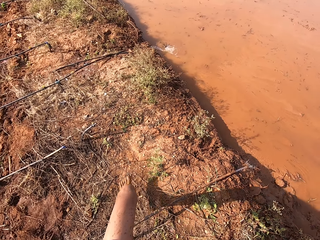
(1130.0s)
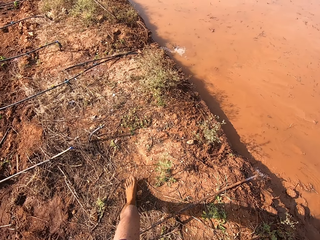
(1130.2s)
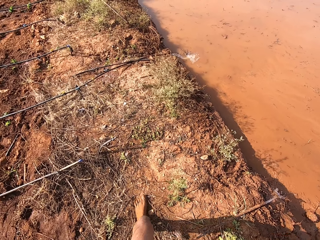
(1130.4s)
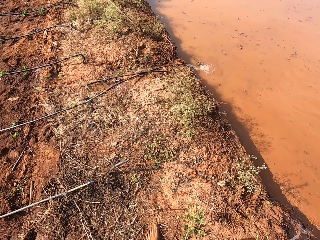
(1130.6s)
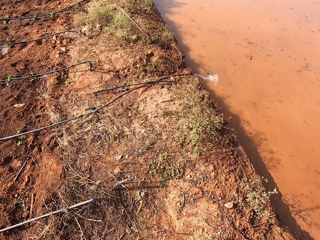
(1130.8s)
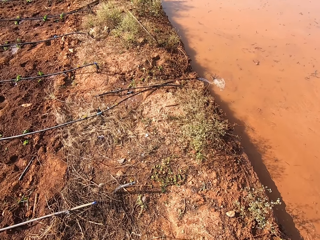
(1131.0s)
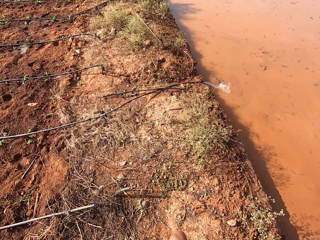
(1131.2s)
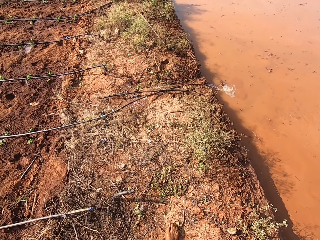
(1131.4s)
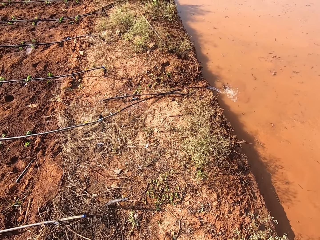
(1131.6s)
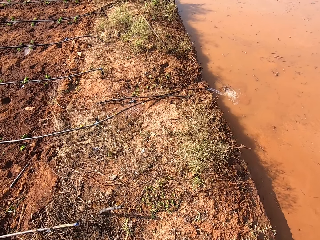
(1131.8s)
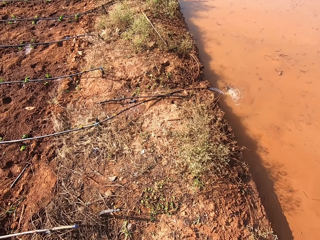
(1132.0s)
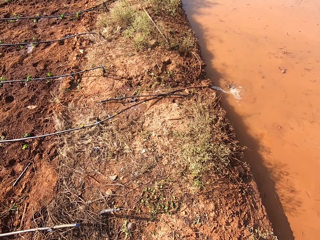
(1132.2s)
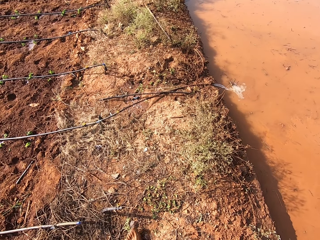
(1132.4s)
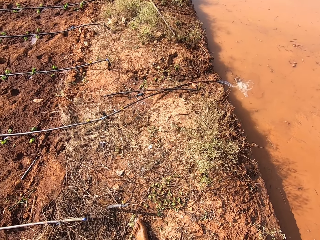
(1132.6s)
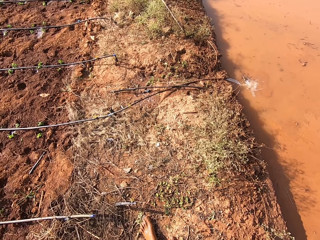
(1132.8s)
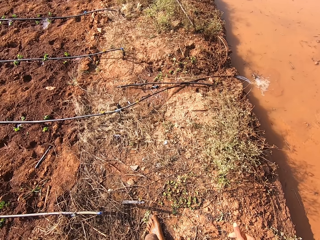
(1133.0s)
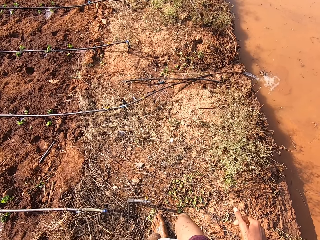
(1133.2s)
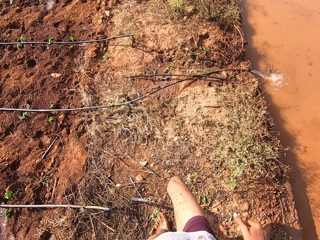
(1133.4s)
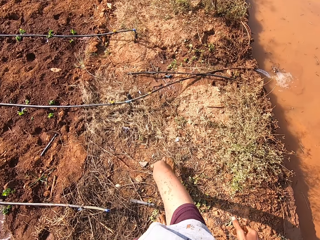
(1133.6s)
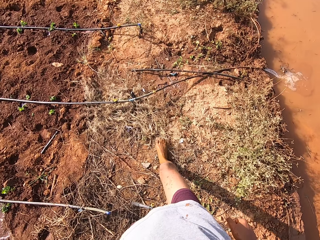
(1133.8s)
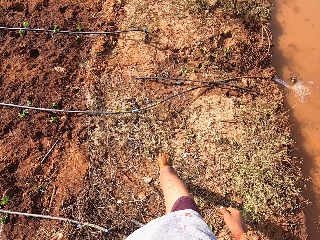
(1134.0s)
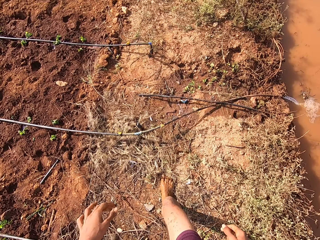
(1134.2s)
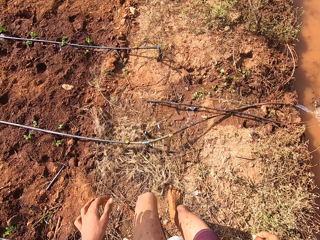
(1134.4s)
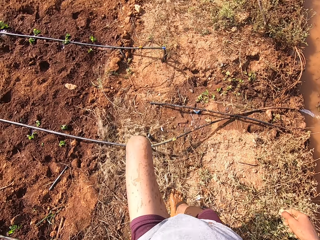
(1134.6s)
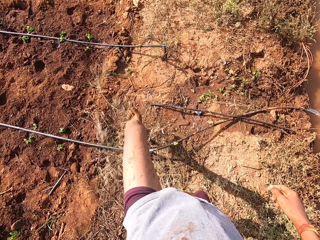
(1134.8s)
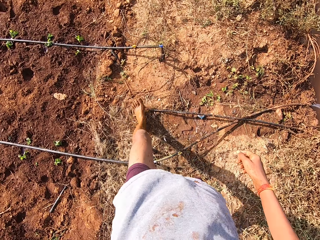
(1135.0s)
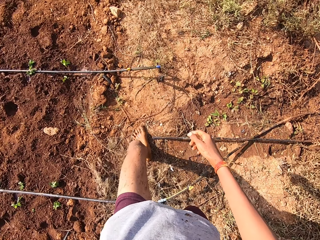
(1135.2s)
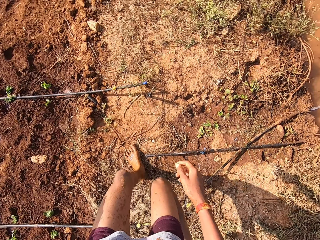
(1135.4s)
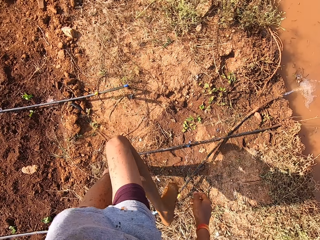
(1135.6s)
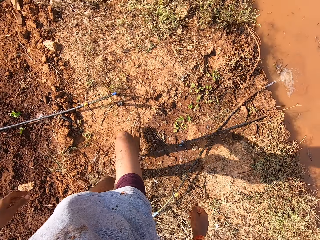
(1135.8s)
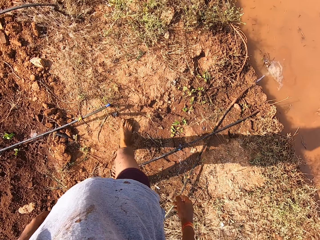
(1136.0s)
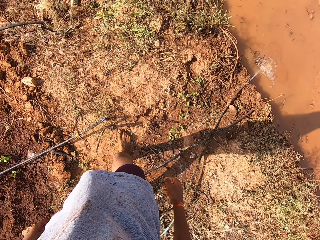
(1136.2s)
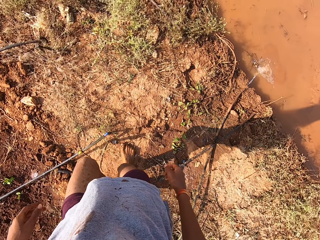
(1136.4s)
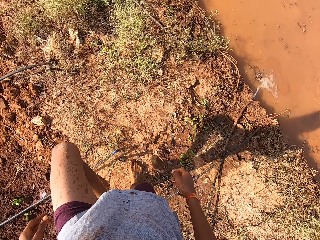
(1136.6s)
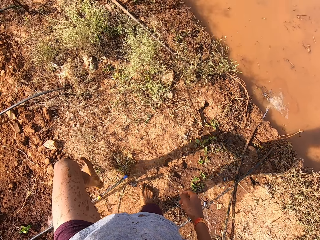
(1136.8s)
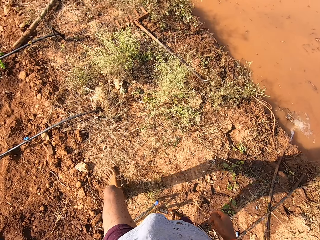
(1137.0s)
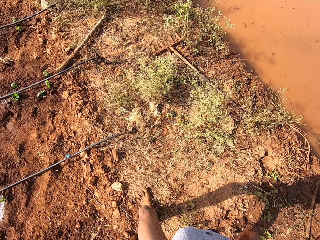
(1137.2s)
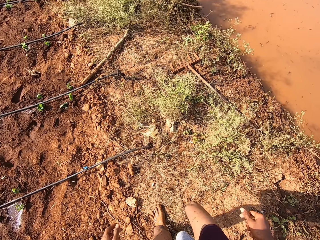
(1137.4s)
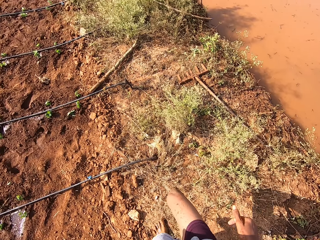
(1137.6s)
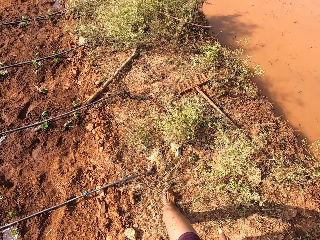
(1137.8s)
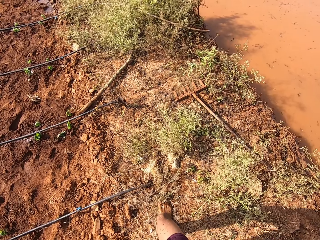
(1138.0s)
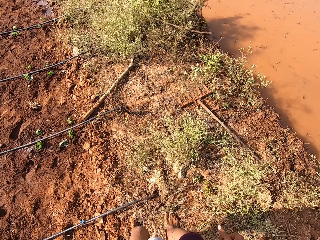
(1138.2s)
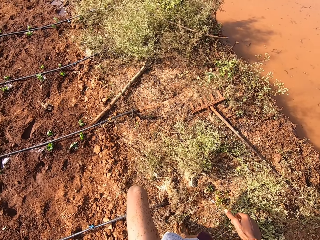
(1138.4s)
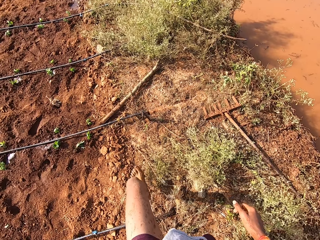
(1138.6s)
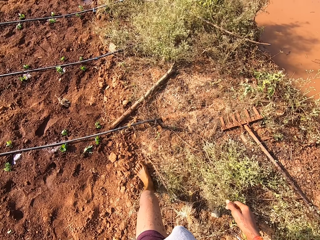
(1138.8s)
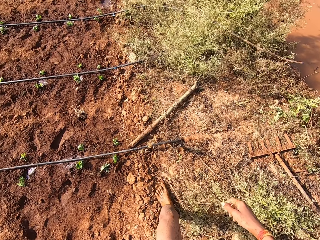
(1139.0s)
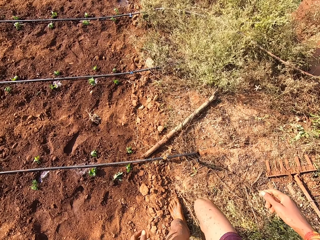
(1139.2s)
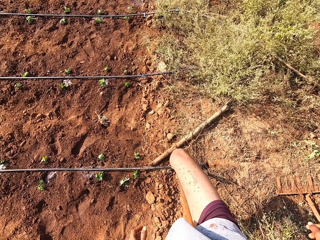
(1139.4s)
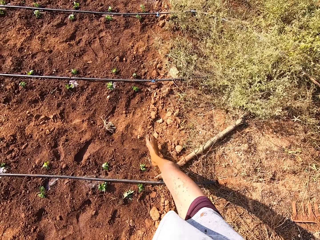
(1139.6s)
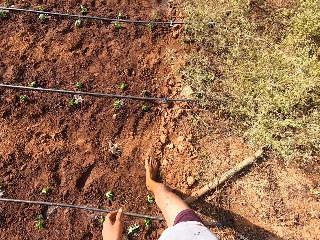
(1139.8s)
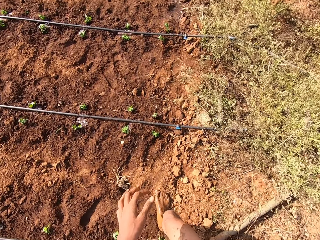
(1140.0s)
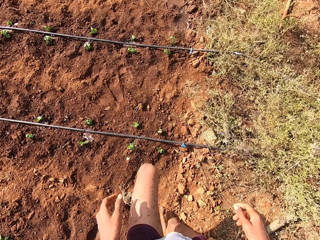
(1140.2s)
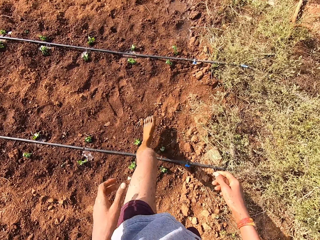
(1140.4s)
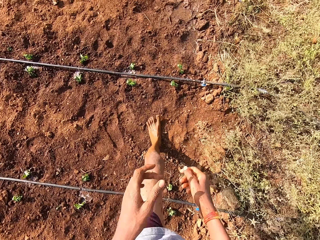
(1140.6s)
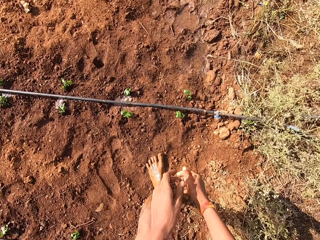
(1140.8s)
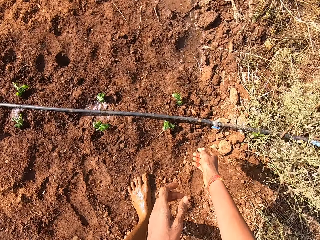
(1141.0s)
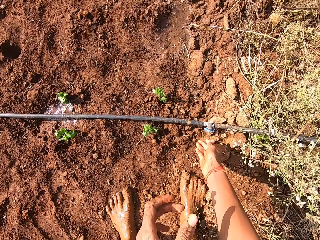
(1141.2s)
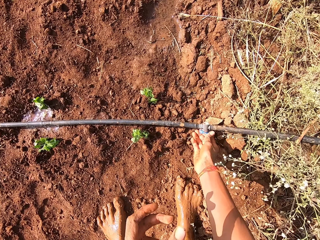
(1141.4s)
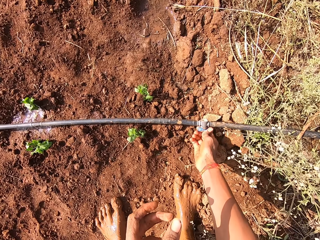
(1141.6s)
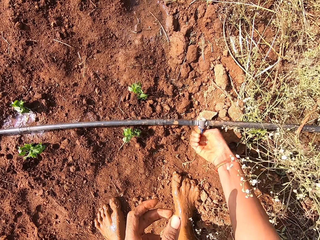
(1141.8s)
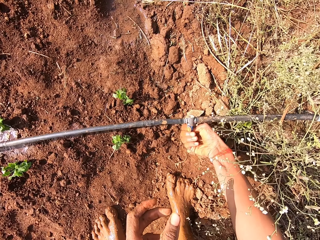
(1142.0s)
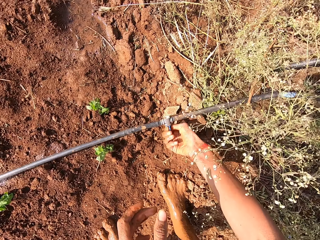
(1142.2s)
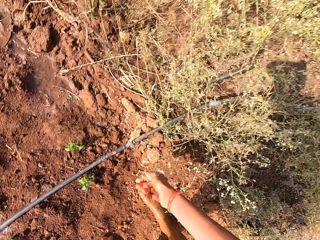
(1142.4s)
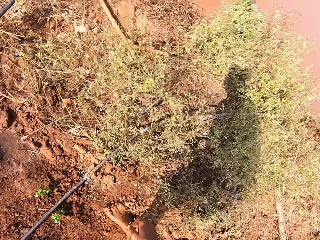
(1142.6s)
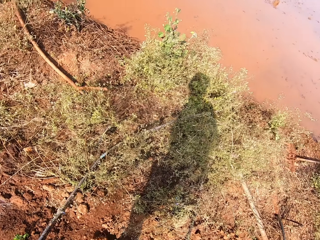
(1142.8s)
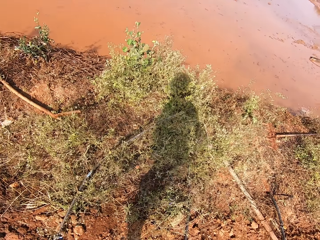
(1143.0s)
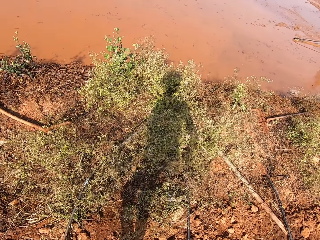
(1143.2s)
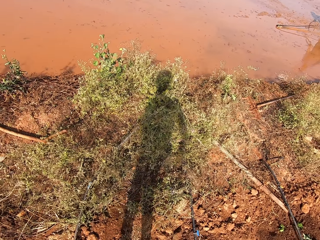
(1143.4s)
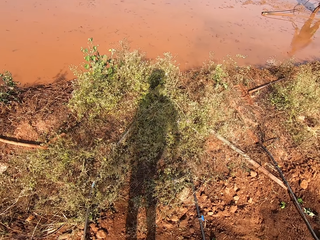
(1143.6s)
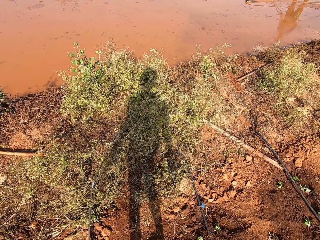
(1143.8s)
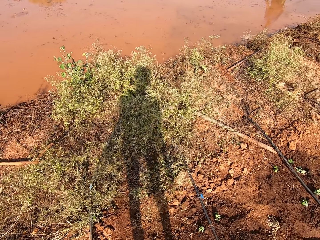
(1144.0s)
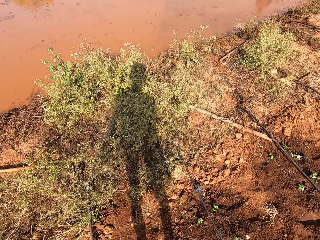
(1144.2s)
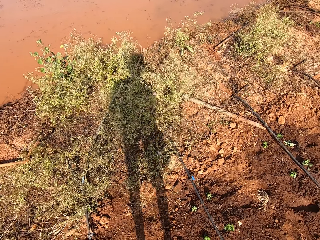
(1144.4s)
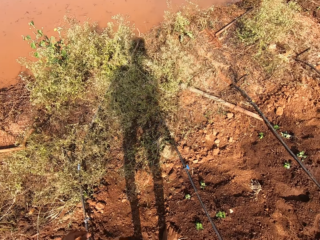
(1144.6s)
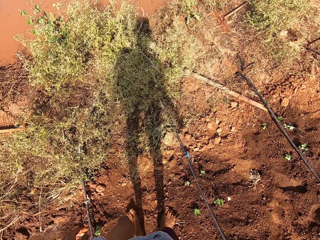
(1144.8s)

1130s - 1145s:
The camera wearer moves around. A man talks to the camera wearer. The camera wearer opens a tap of a pipe on the ground with his right hand.

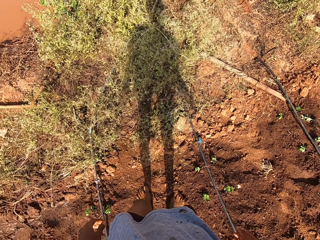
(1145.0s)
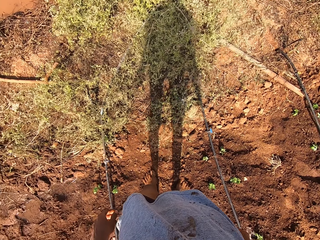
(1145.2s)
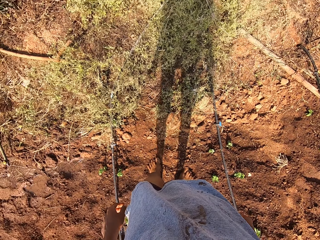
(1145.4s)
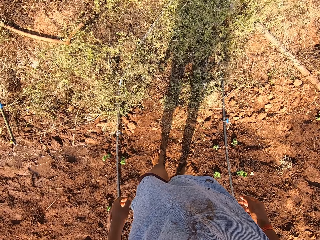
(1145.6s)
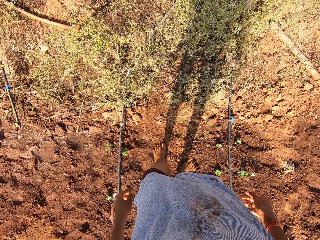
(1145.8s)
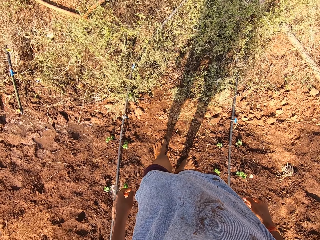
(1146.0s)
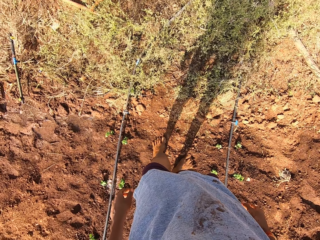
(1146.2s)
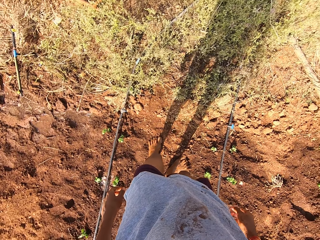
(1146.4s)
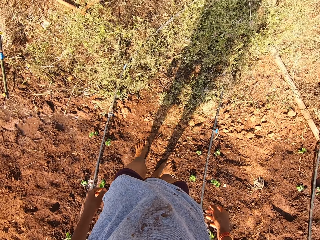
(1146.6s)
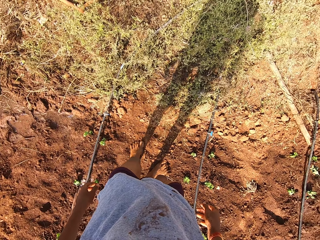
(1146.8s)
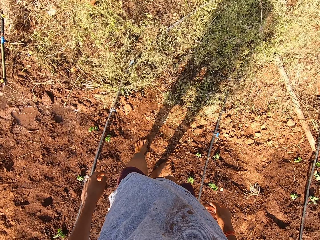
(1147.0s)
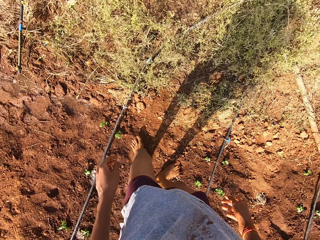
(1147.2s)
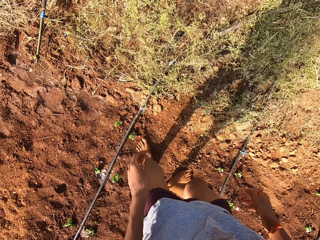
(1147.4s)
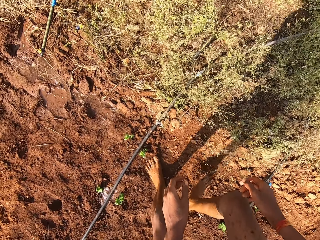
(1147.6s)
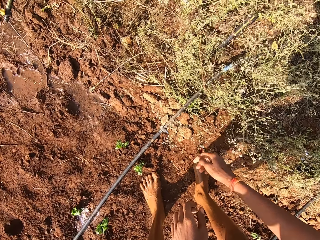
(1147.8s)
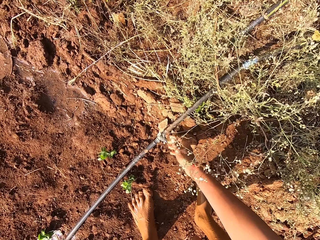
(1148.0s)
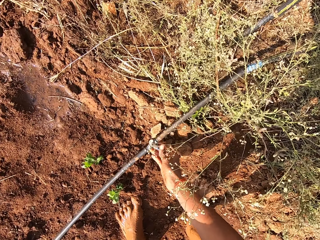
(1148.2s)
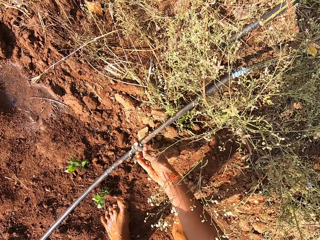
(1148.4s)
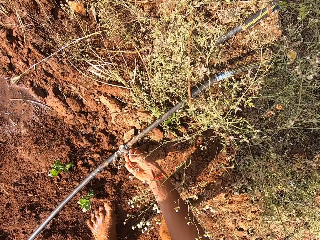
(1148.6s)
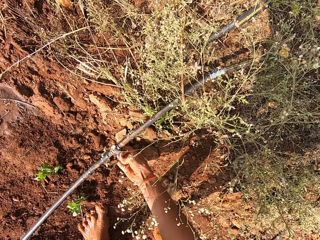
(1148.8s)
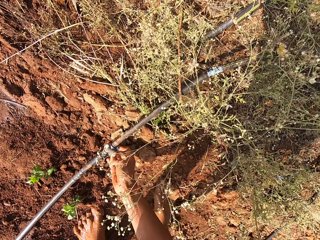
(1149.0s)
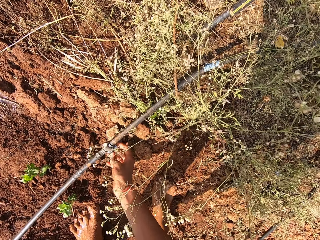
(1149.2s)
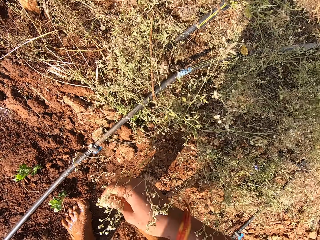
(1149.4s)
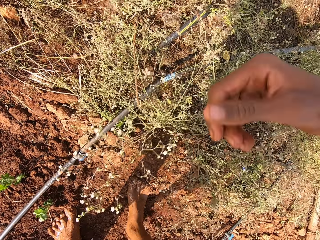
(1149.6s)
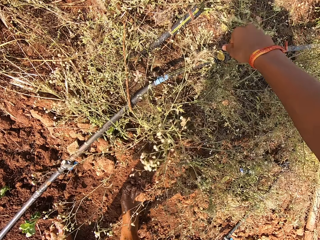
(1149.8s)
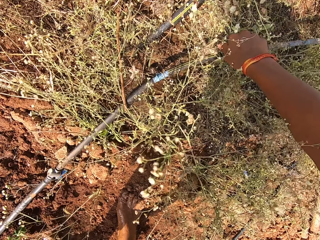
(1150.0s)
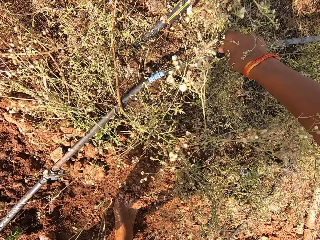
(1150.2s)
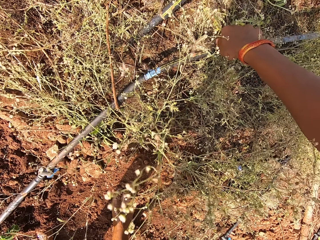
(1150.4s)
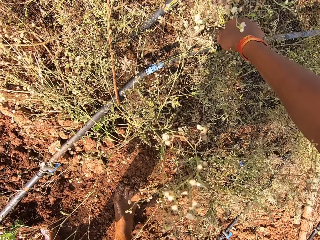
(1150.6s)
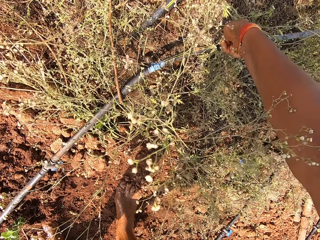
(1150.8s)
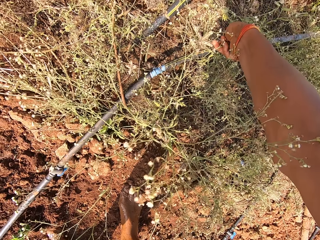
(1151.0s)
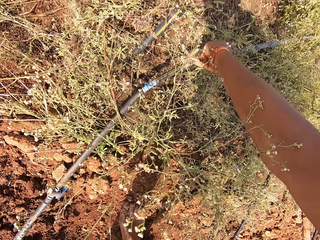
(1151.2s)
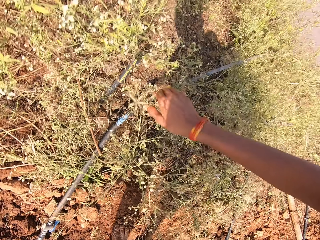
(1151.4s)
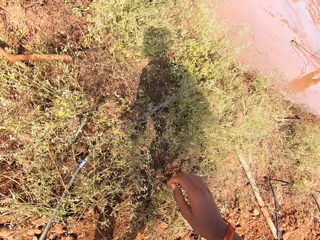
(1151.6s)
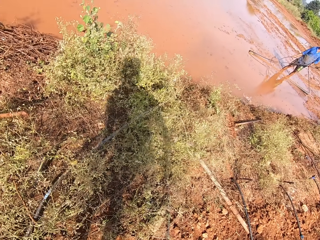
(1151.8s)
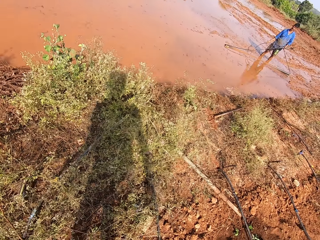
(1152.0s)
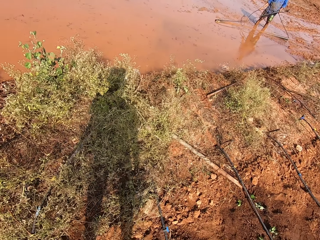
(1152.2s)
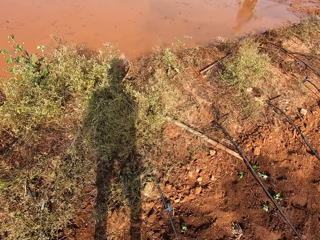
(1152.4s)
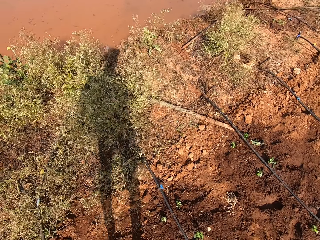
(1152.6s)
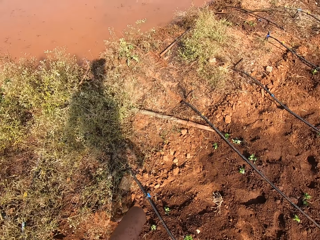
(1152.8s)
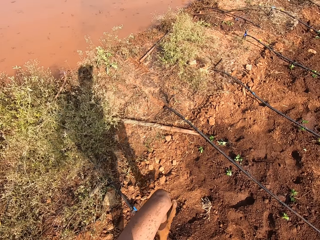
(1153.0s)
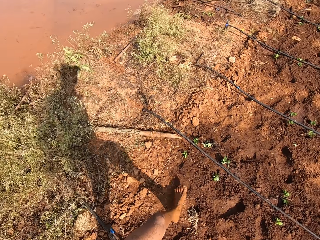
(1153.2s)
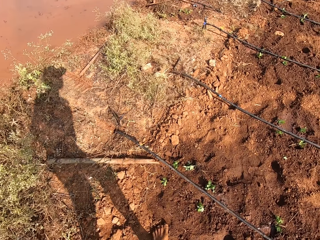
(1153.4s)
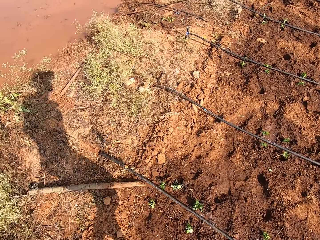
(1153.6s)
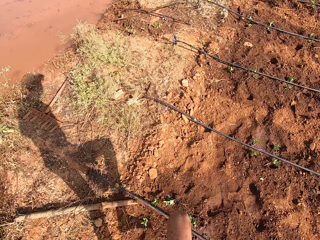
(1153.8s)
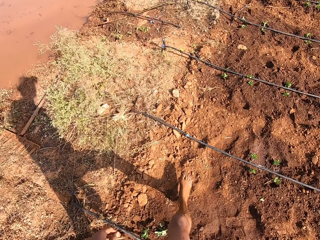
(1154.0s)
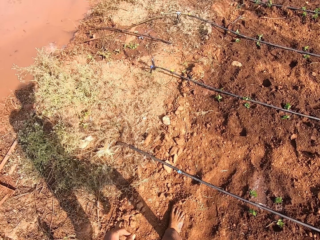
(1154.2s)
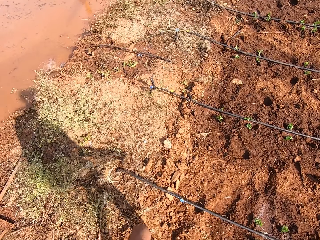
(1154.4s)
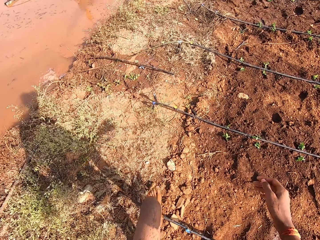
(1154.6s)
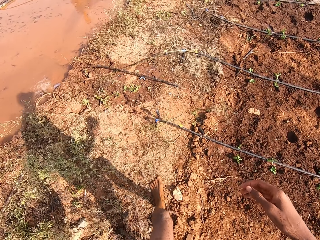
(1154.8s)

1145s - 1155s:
A man talks to the camera wearer. The camera wearer closes the tap of the pipe with his right hand. He opens the tap of the pipe with his right hand. The man holds the irrigation hose on the muddy water with both hands. The camera wearer moves around.
